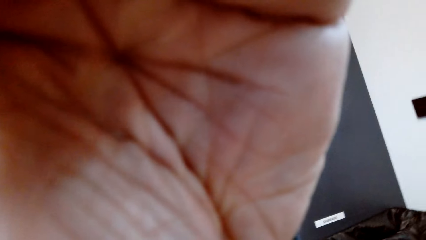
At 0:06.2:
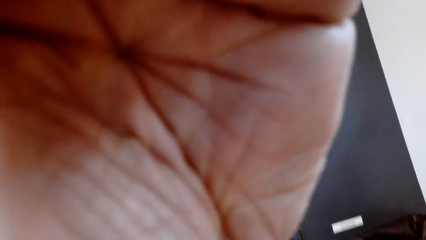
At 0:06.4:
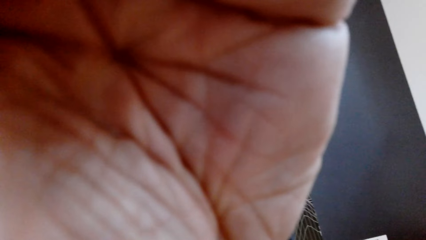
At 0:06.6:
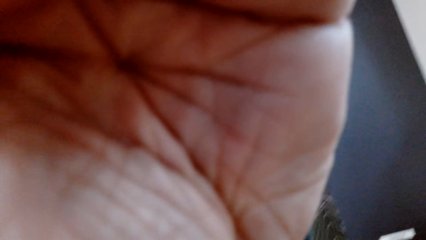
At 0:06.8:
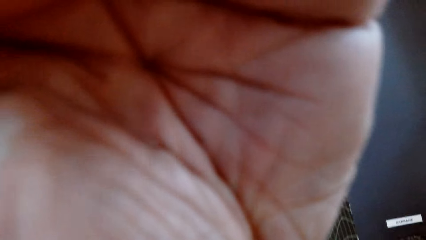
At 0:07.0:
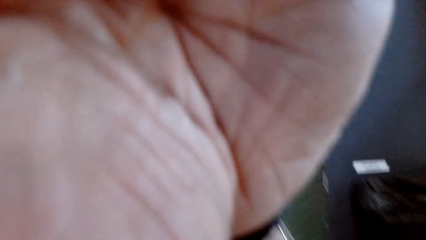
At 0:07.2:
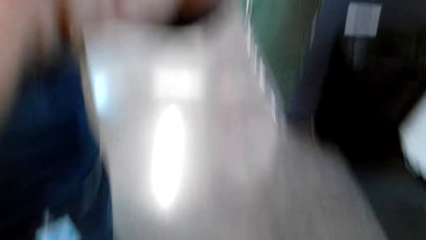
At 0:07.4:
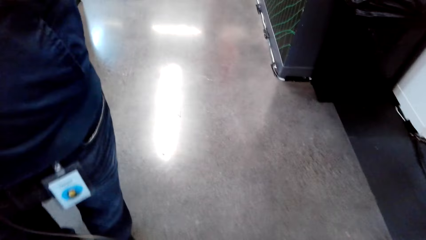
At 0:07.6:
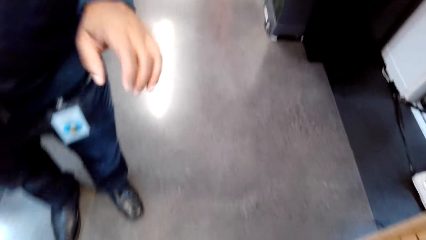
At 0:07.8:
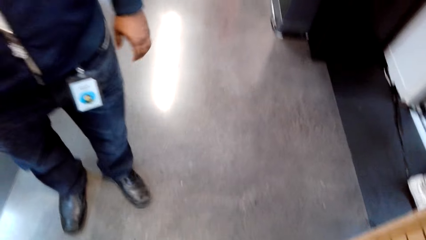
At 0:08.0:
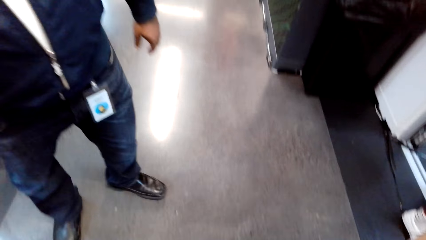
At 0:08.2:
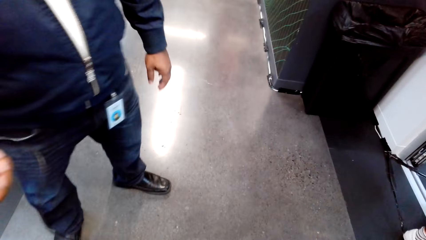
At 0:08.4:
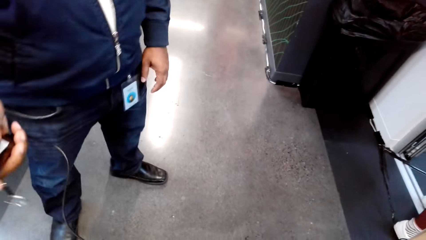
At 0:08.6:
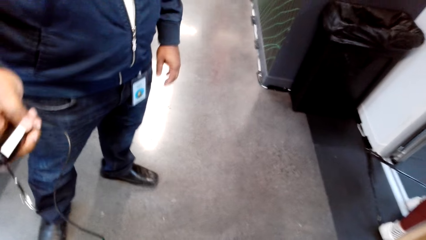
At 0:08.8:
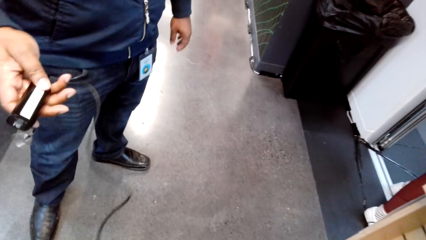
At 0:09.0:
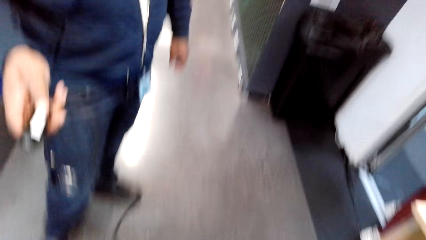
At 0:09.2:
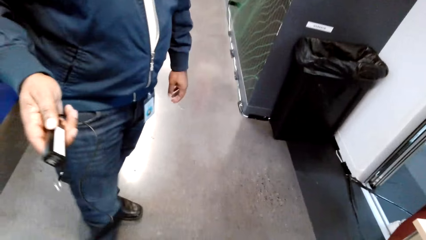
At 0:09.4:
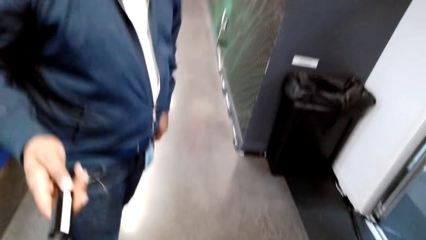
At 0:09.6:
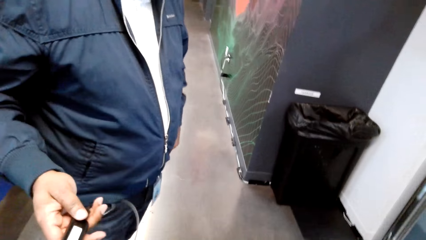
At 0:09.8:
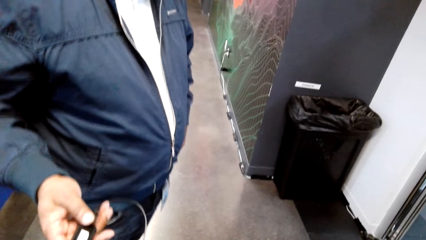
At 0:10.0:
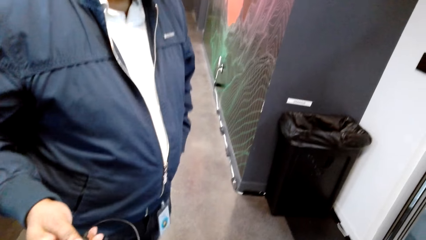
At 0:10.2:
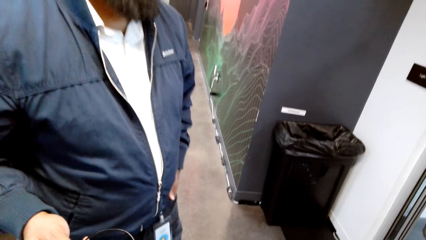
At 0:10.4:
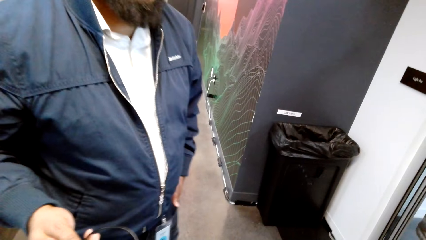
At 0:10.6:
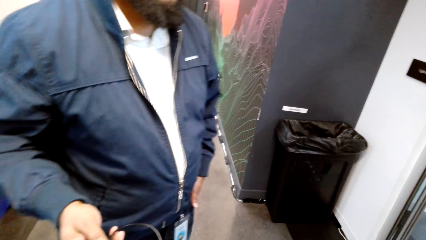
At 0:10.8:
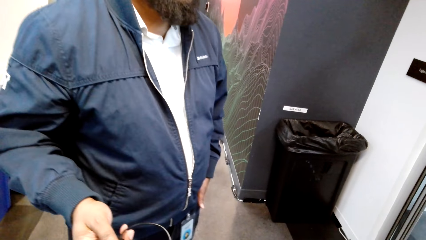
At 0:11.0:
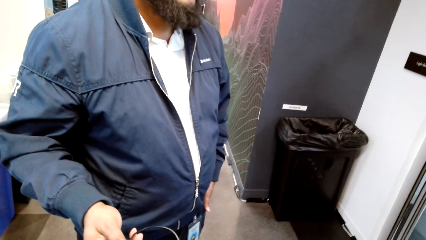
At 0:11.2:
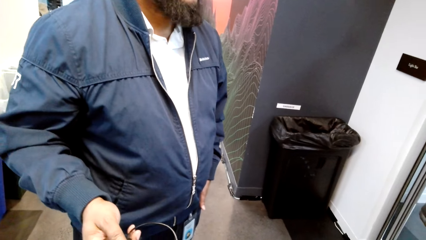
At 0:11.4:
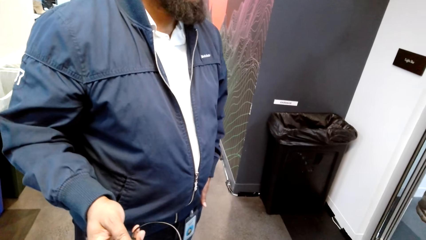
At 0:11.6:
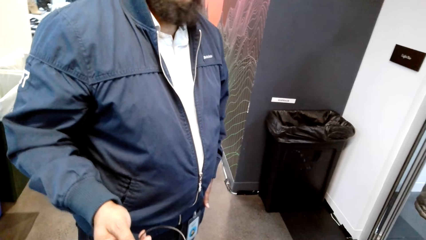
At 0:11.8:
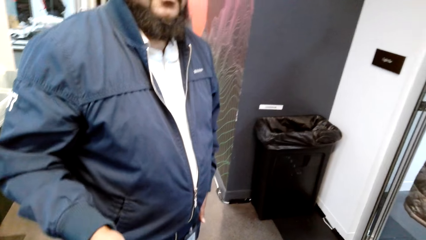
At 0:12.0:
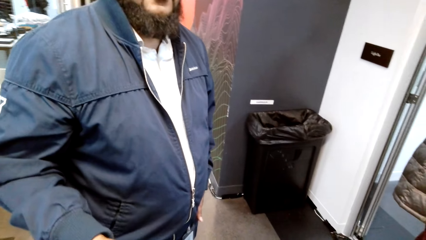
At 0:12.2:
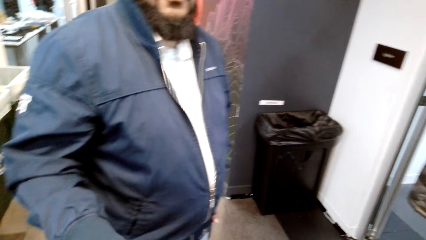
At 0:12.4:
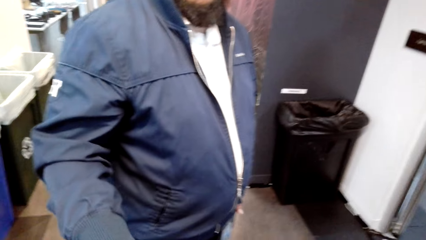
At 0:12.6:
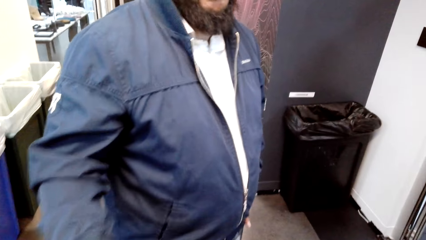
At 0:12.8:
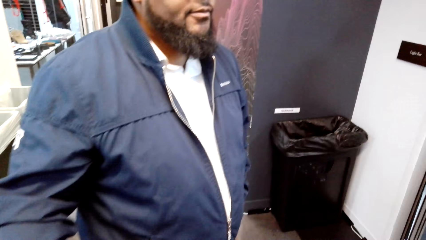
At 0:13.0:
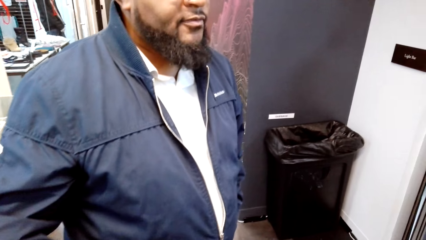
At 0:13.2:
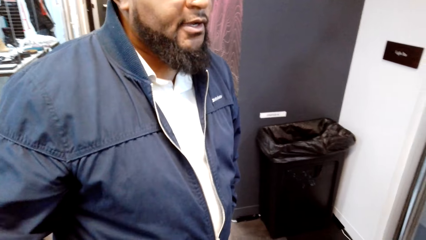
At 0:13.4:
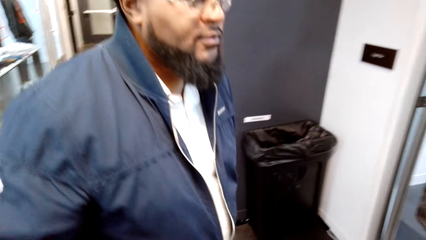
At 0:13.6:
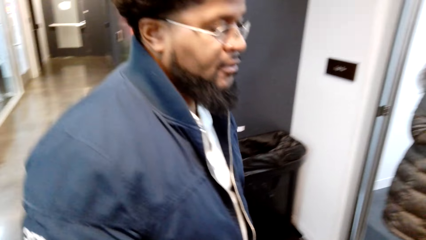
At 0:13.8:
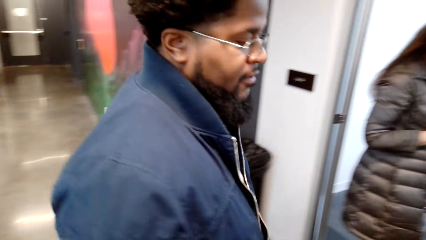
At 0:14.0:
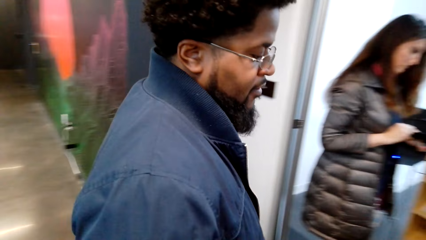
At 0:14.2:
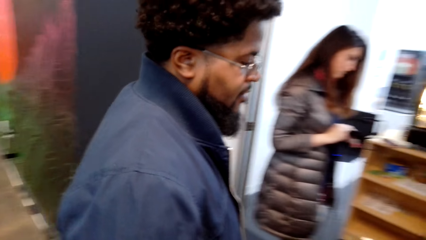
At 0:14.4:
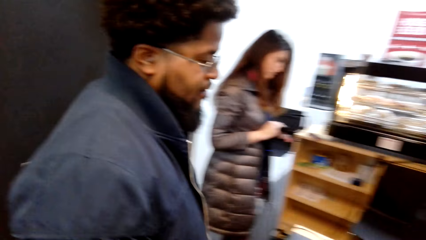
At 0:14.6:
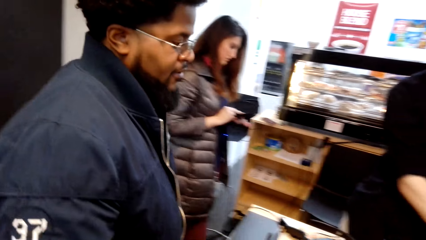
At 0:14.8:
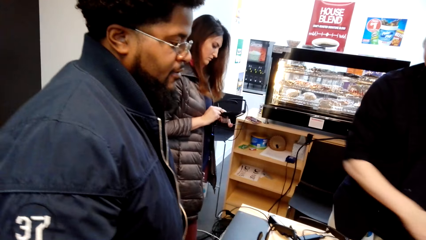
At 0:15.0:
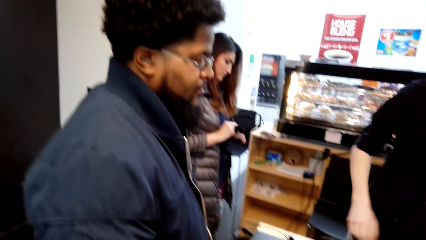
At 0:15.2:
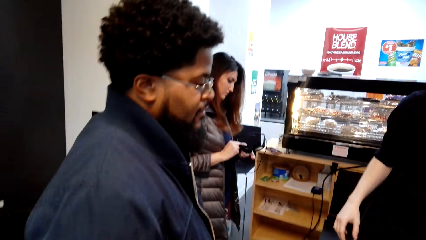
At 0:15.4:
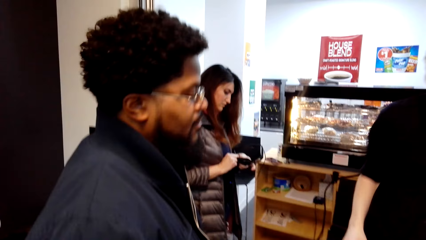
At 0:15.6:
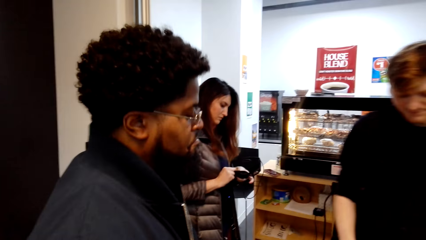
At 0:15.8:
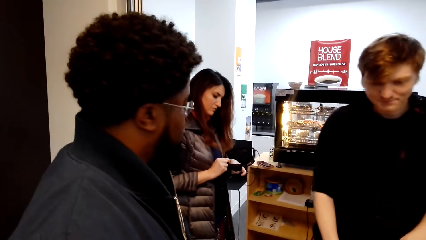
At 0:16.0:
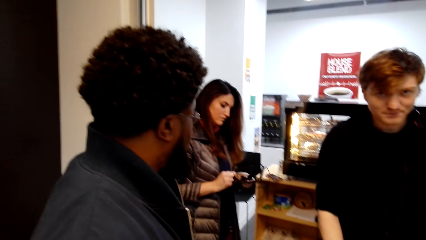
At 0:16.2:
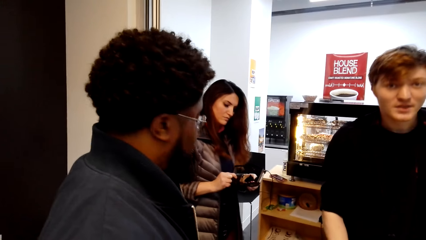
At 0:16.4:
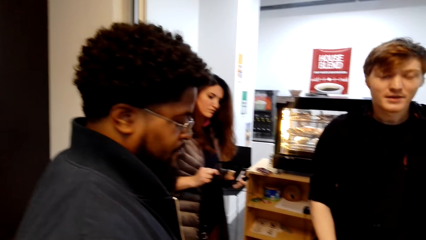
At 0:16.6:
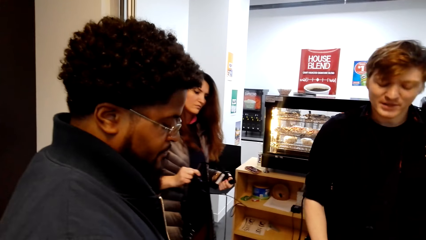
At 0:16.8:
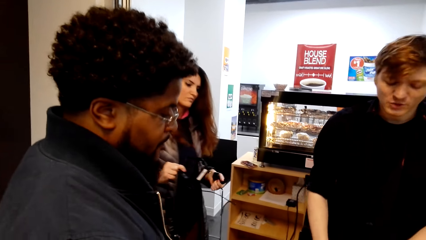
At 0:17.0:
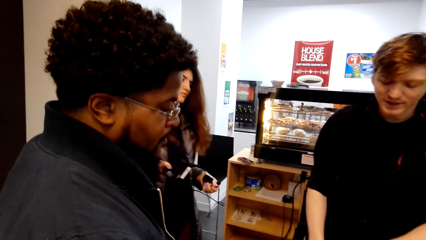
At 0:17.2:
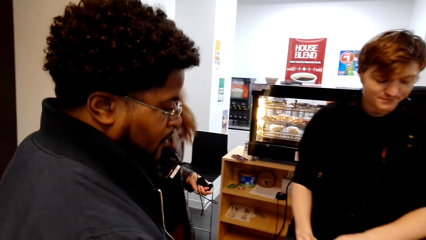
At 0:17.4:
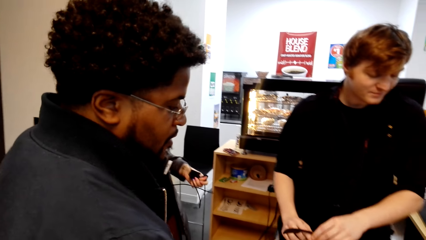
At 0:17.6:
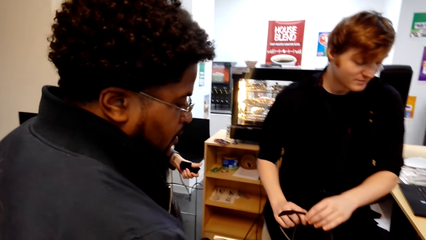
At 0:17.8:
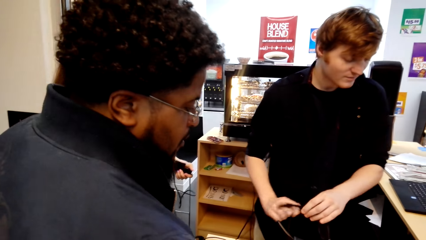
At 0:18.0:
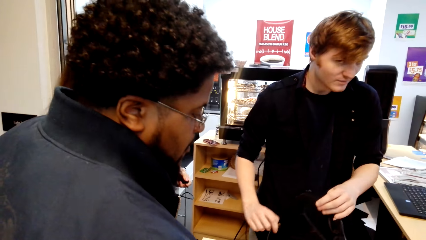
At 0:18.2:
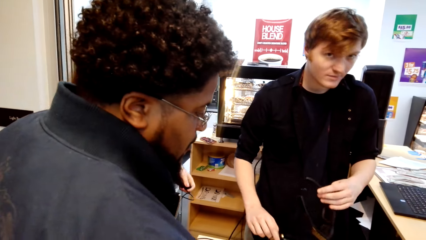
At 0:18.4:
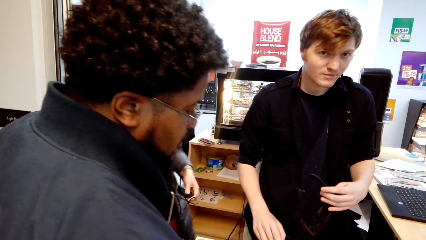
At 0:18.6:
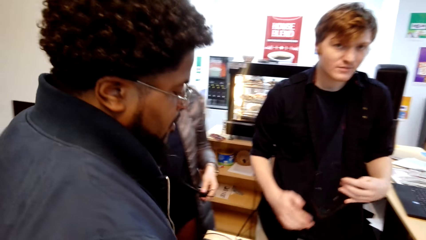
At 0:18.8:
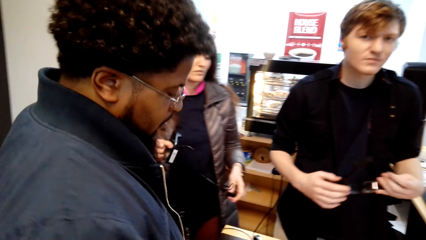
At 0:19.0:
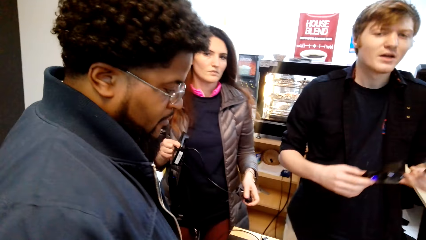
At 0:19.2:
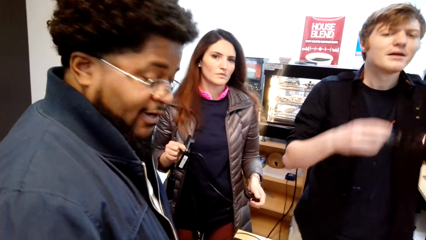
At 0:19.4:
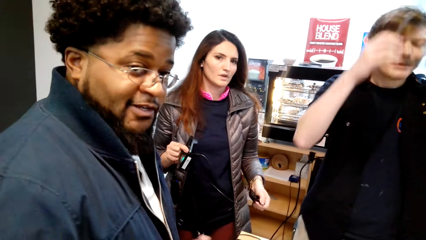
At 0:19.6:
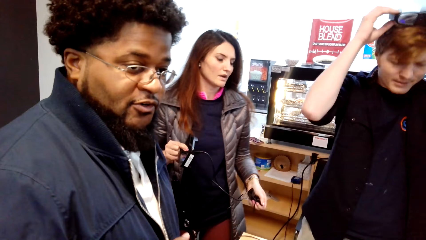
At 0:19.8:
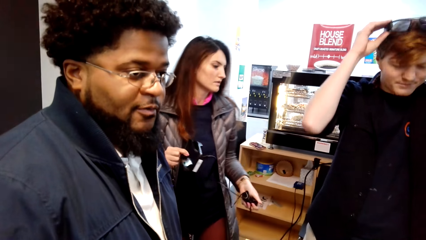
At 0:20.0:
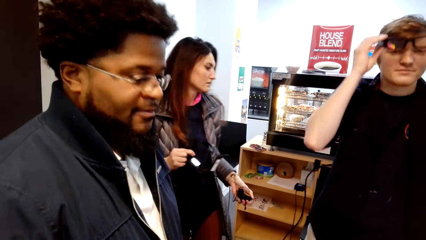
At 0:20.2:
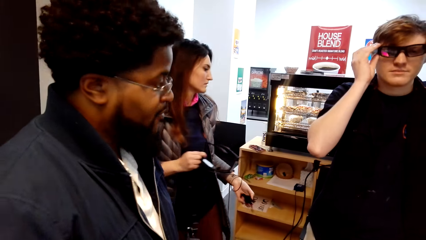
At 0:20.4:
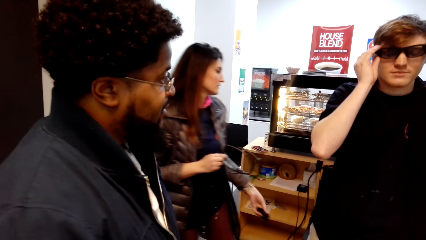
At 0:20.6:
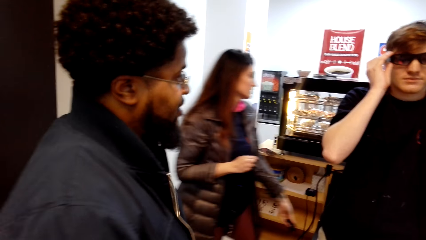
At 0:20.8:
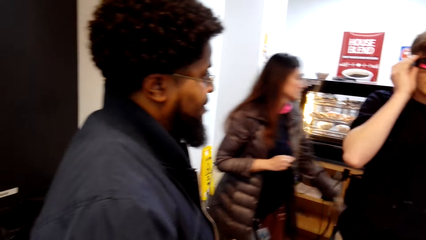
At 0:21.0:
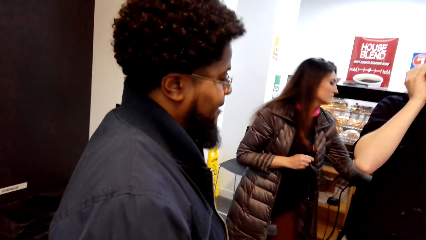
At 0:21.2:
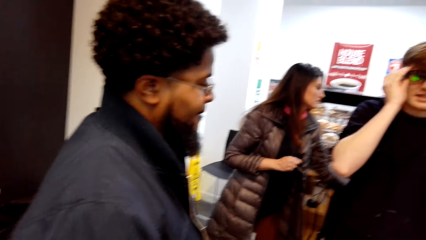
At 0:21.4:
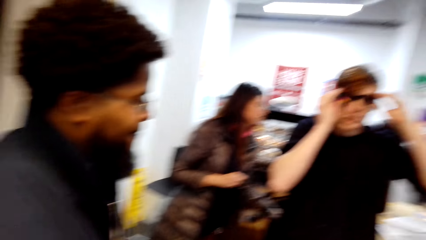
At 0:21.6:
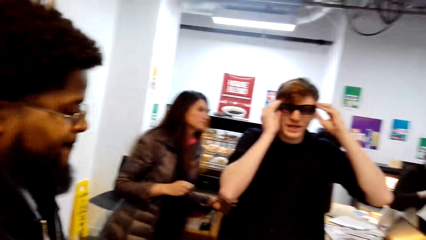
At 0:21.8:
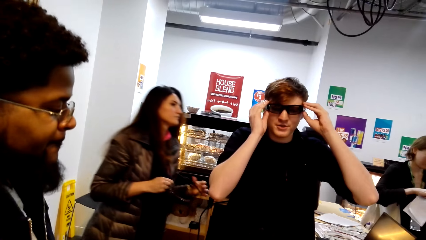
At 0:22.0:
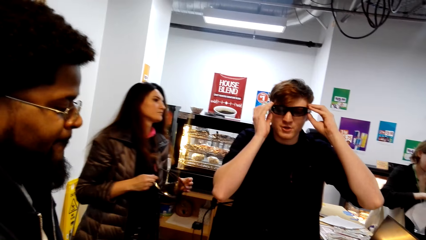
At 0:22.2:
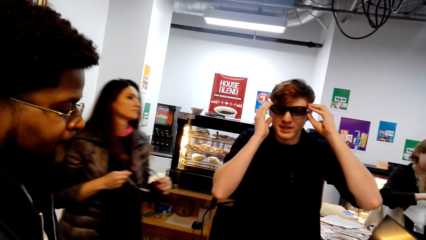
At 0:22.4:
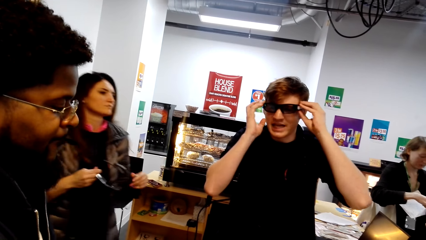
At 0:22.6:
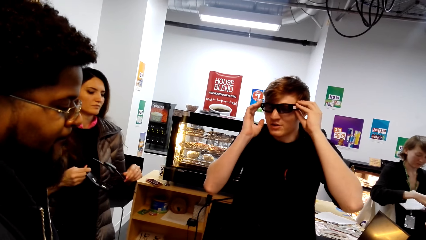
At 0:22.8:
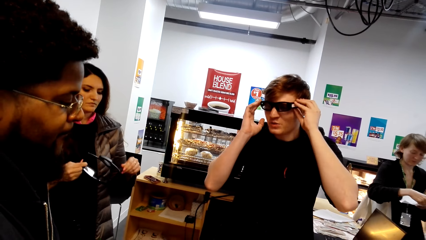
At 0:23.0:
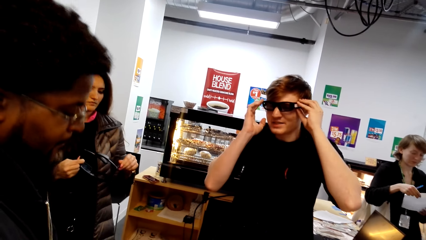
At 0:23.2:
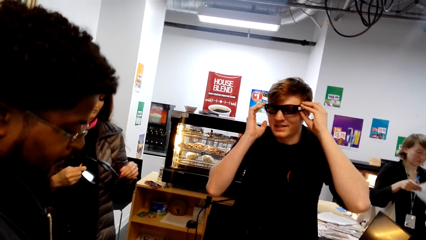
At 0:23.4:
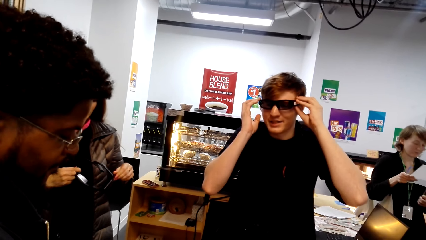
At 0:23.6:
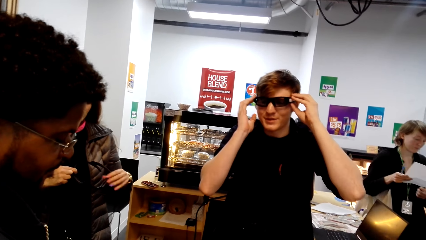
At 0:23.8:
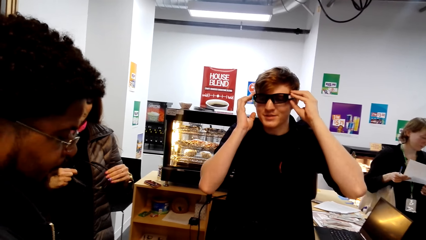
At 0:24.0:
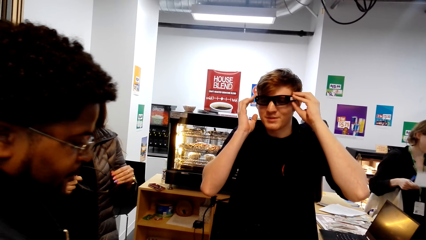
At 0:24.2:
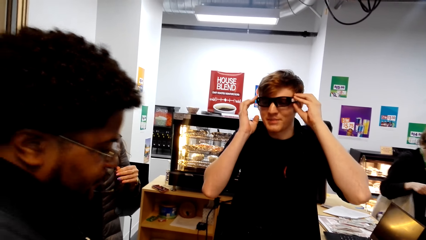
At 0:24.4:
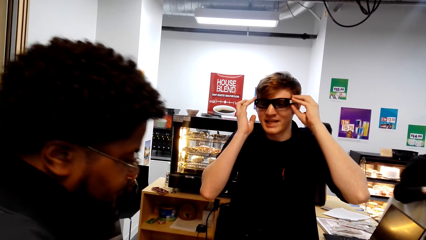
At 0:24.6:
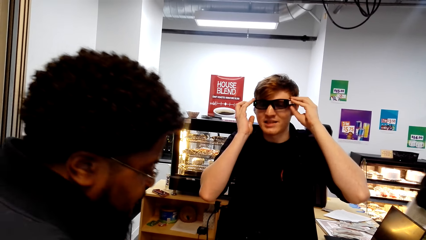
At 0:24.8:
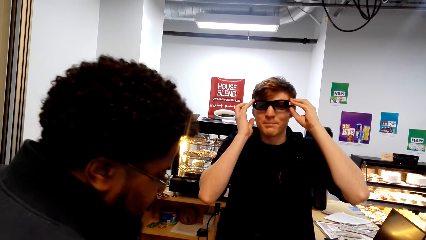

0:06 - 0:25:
The camera wearer holds the camera. A man puts down her hand and presses the button. A person holds a machine. The first man converses and nods his head. Another man converses and puts on the eye glasses. A woman looks at the camera.
